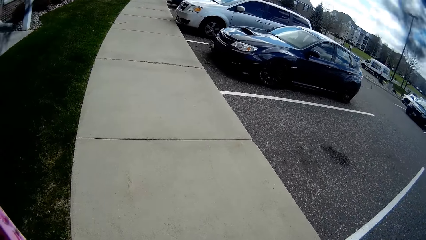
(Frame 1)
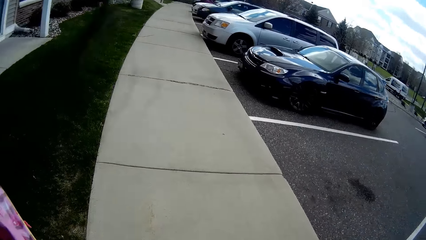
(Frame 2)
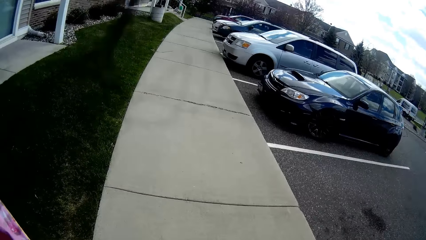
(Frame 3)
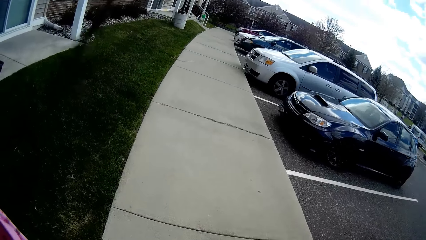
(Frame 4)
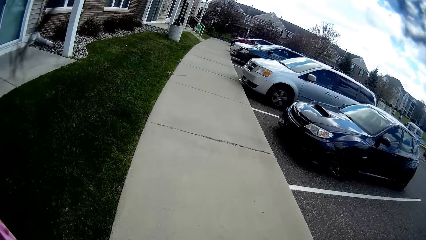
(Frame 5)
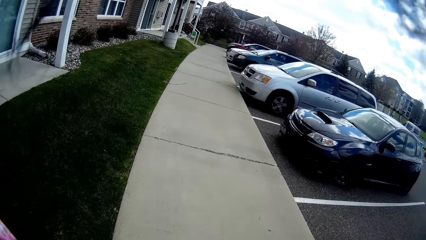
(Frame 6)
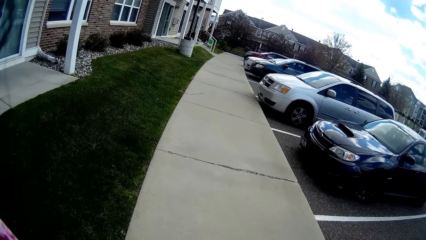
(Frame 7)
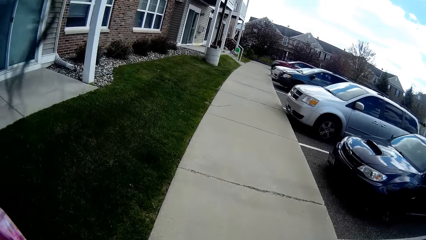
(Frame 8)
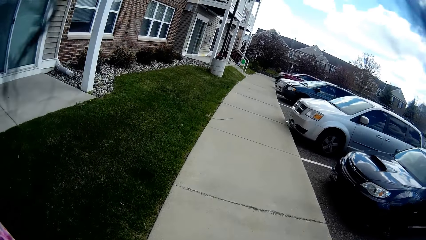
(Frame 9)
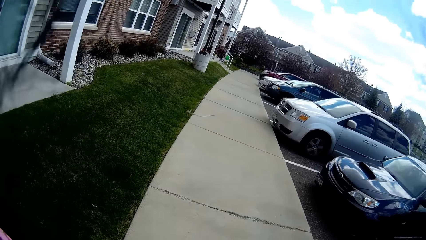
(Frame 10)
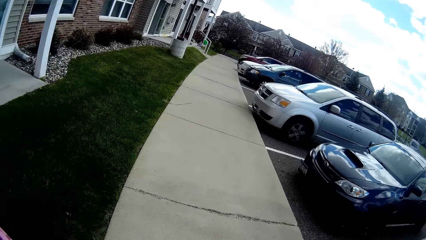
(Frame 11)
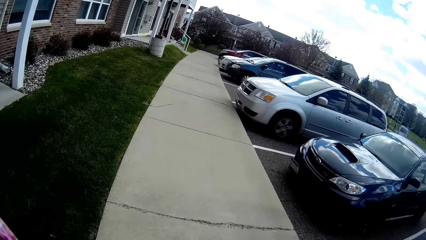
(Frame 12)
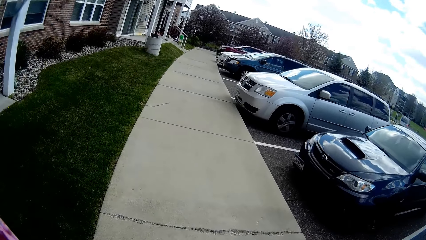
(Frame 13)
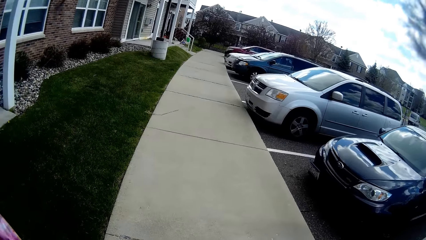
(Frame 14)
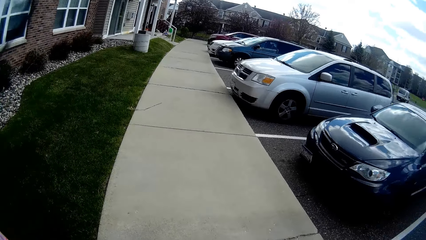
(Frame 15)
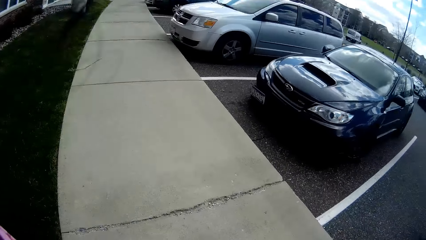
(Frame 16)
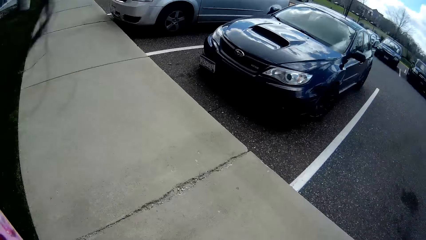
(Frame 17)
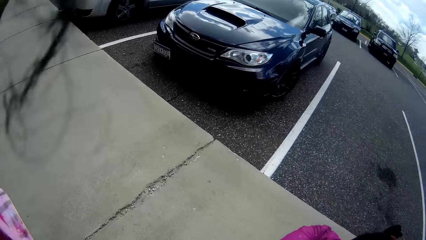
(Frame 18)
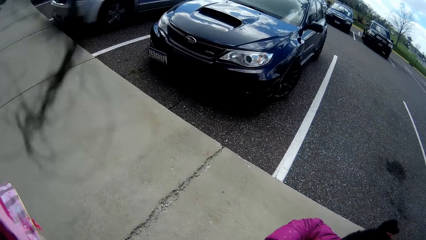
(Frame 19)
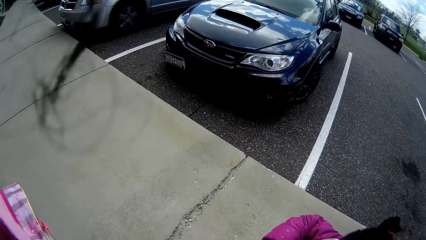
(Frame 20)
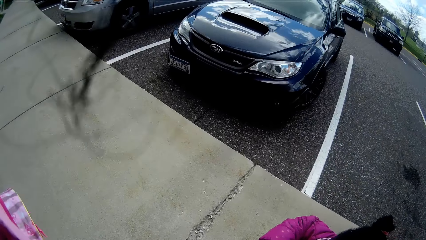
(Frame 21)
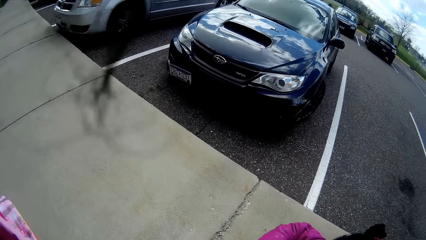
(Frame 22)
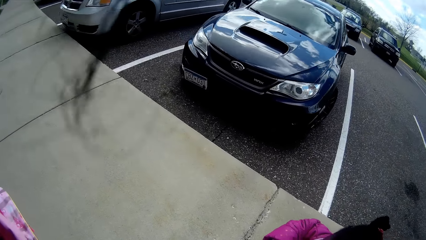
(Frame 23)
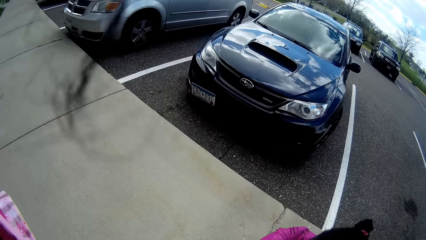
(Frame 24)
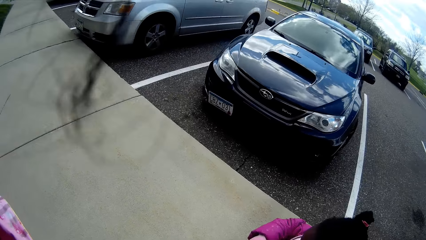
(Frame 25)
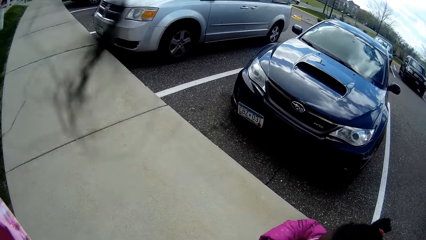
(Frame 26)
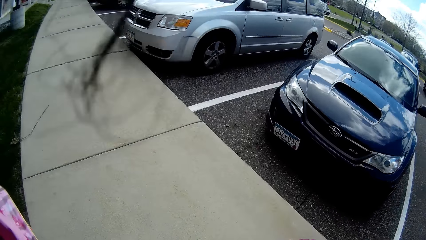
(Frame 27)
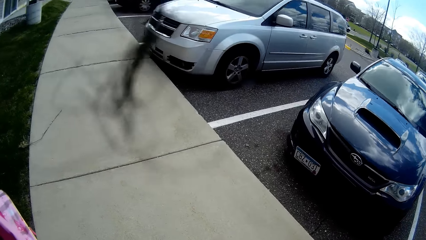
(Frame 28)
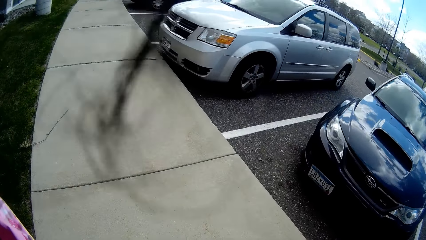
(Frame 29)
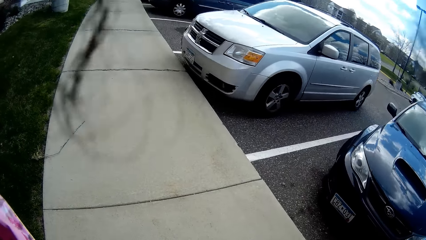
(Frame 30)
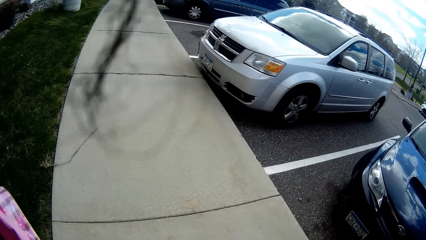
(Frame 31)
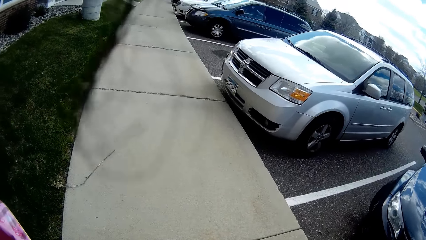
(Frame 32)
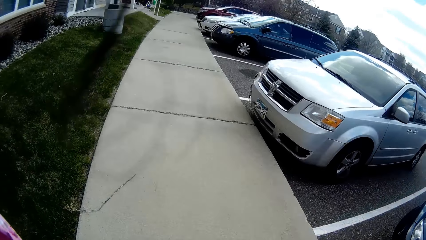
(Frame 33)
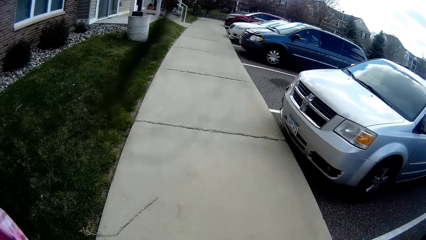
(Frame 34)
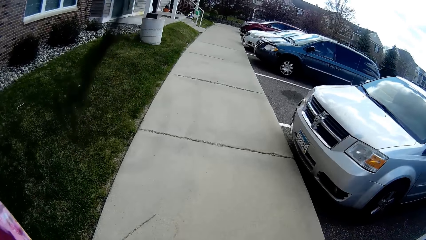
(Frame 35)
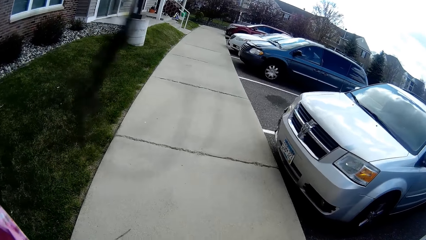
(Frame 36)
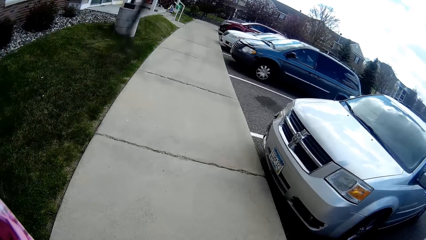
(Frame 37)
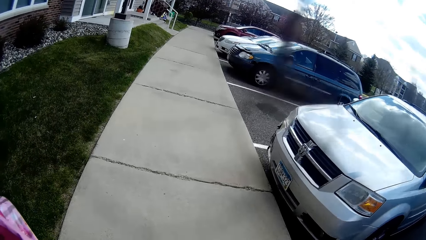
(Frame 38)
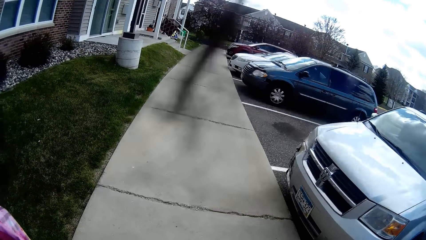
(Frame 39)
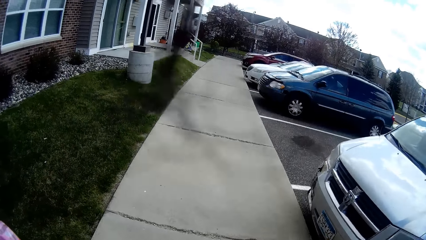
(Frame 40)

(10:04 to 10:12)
The camera wearer interacts with the girl.

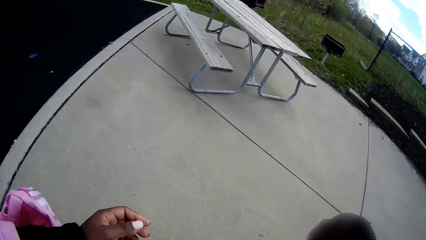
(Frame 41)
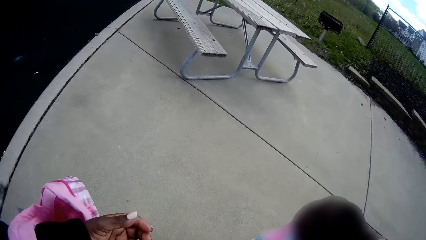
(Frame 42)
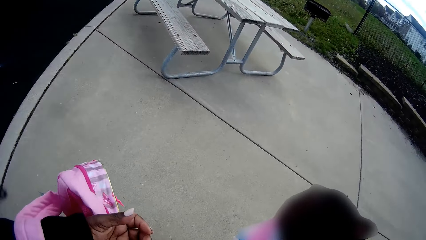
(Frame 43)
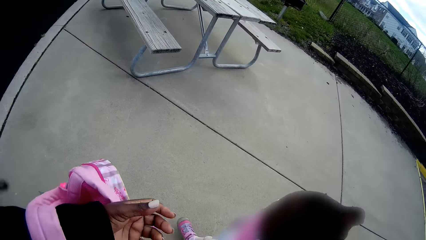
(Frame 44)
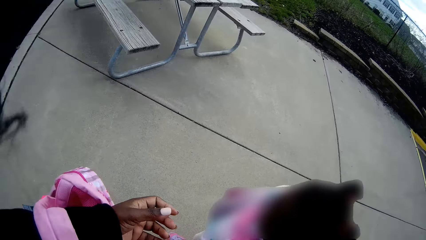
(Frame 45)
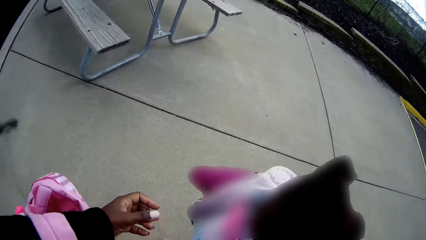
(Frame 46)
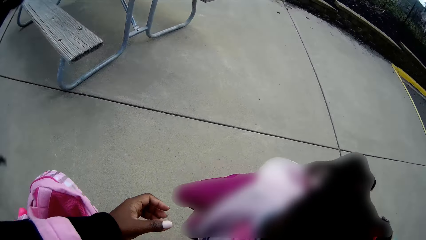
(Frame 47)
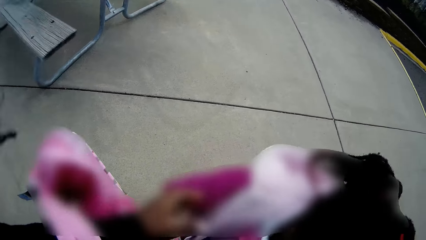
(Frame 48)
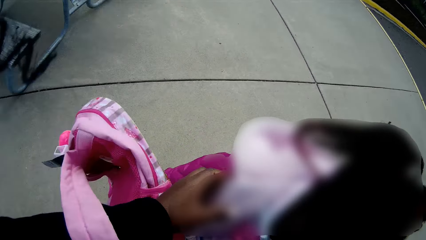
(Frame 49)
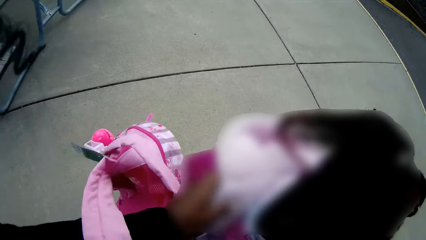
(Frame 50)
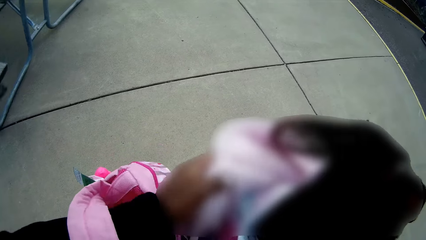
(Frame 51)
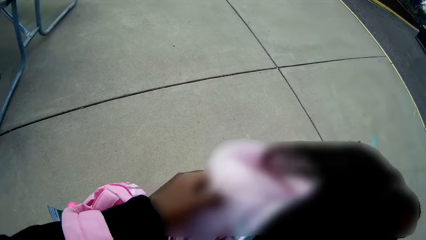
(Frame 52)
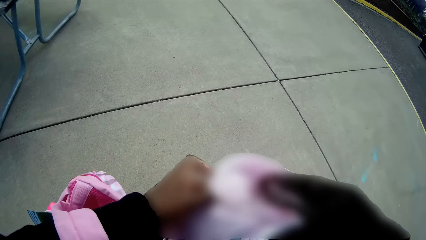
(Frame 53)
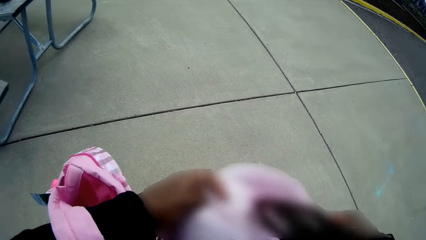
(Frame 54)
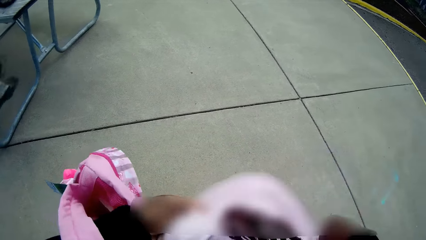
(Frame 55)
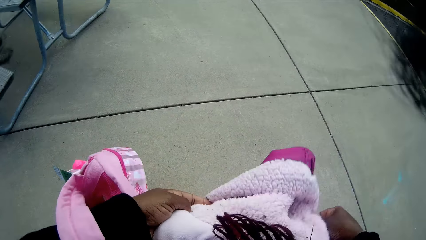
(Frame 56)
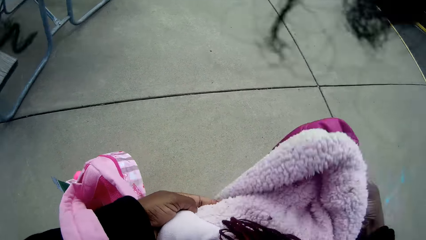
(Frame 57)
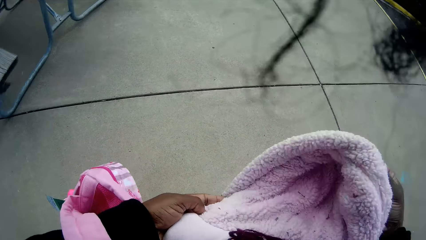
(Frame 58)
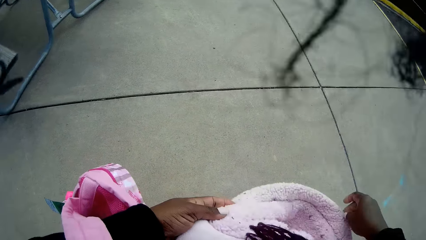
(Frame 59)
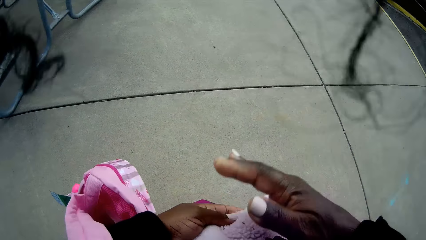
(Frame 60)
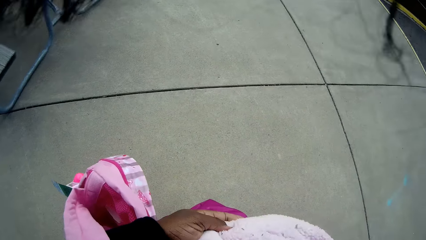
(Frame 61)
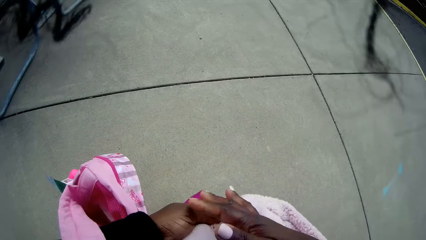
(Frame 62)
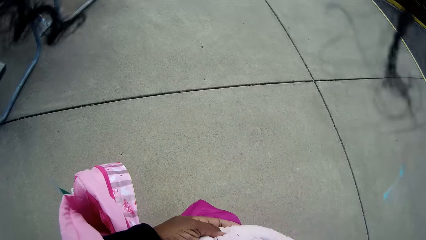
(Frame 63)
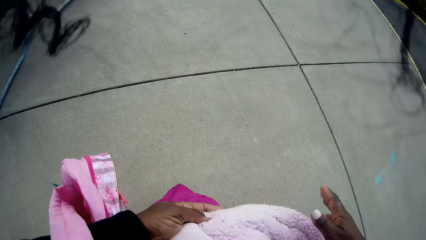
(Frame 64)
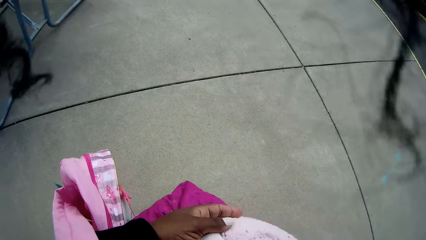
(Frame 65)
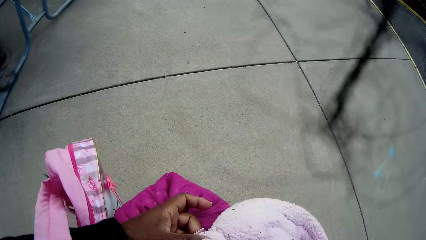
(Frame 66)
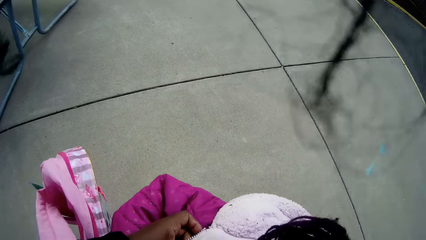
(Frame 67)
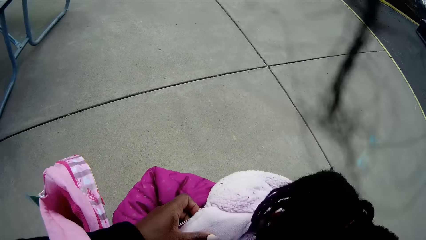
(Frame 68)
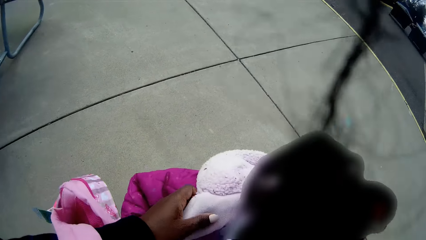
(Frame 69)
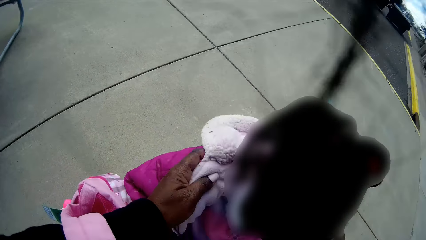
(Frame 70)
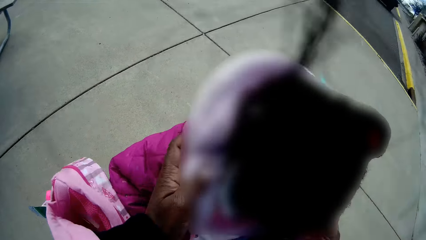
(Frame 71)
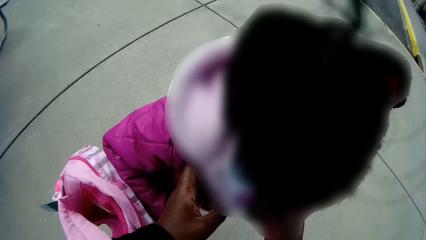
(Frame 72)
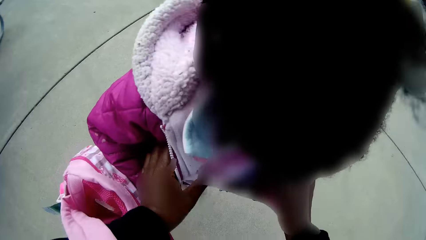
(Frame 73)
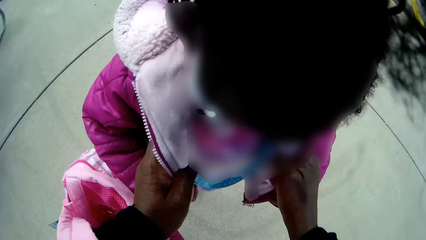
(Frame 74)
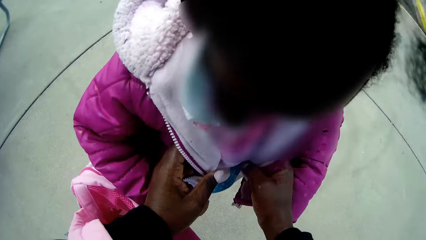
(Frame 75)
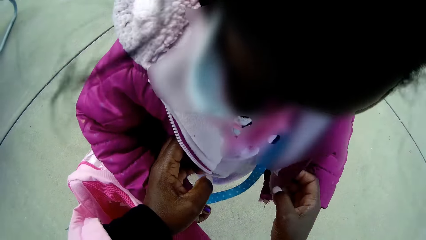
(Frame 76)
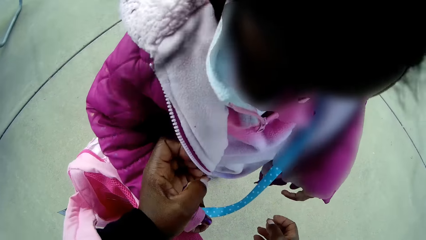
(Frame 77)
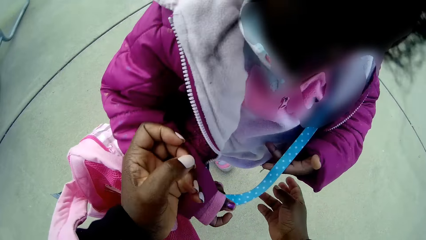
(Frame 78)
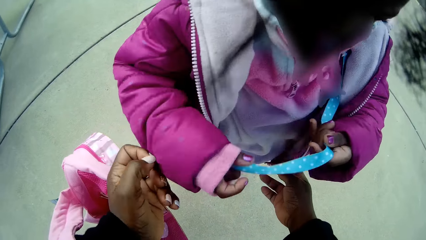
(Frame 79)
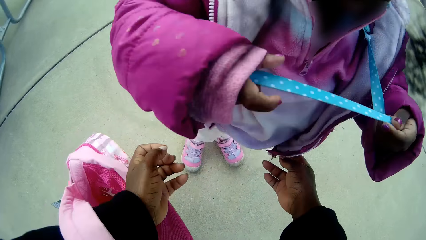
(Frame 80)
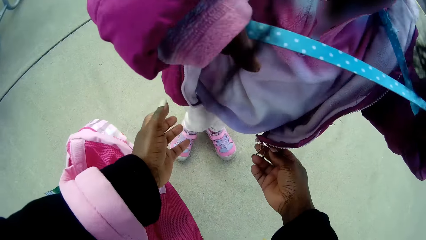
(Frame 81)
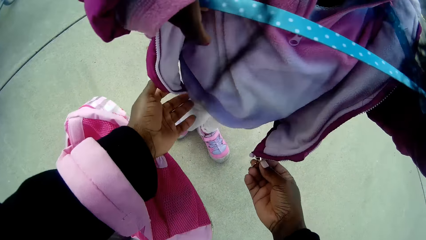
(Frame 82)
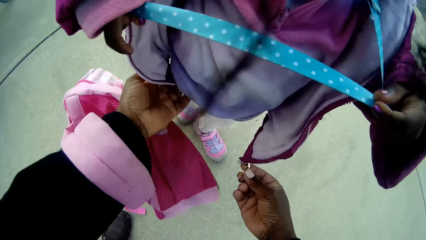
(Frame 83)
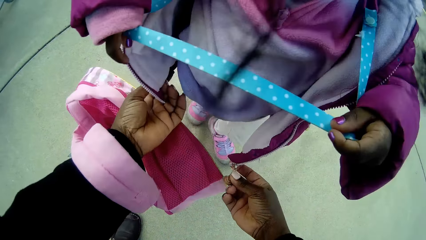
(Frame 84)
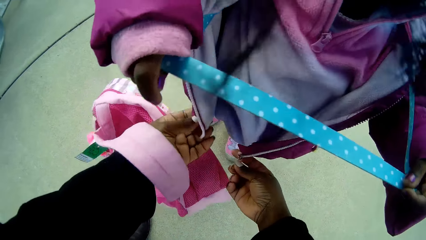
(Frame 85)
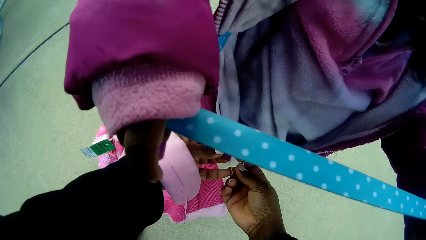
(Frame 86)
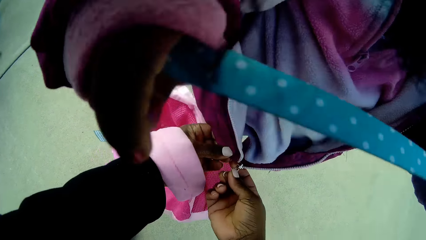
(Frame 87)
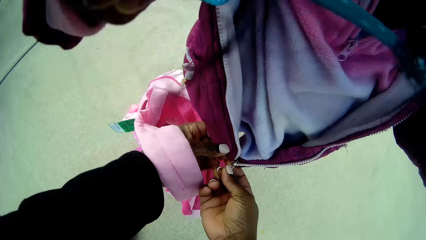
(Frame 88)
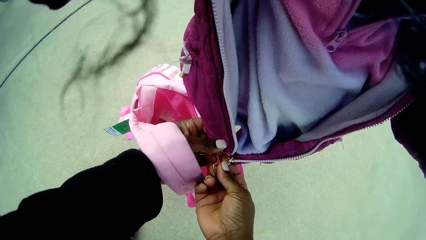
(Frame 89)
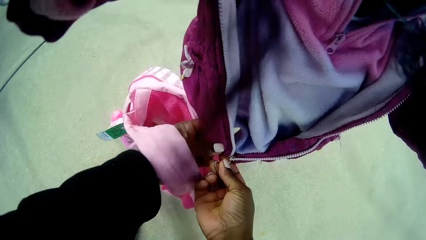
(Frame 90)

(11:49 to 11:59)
The camera wearer holds the girl's jacket with both hands. She flips the jacket. She blows the jacket. She dusts the jacket with her right hand. She pulls the jacket. The girl raises her face mask with both hands. The camera wearer holds together the girl's jacket with both hands.
